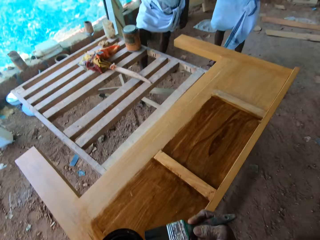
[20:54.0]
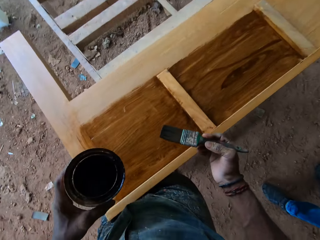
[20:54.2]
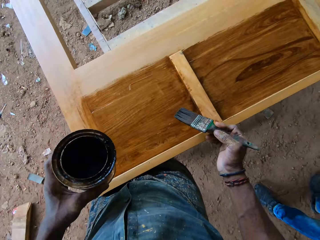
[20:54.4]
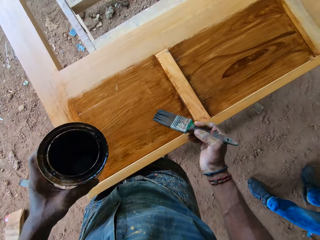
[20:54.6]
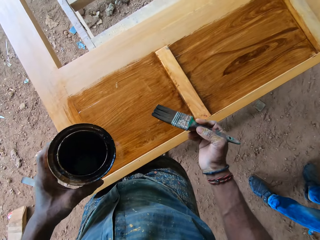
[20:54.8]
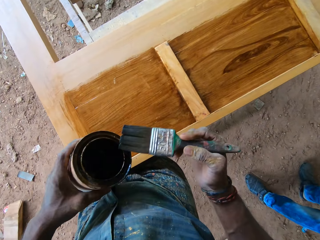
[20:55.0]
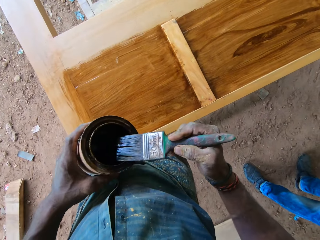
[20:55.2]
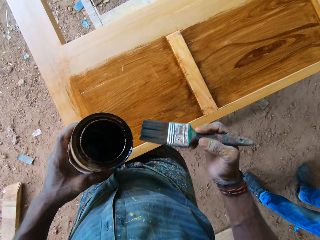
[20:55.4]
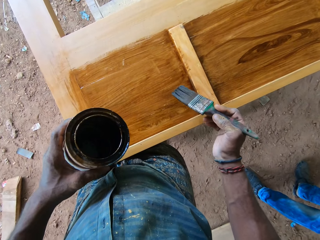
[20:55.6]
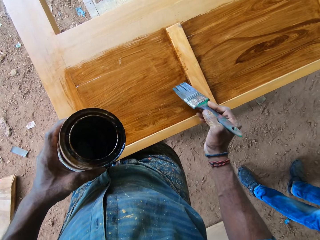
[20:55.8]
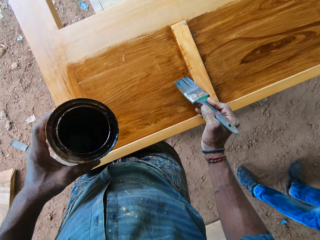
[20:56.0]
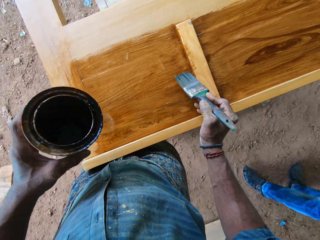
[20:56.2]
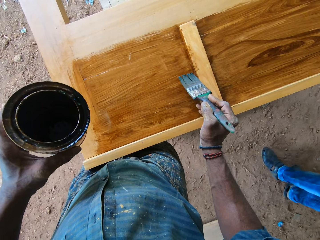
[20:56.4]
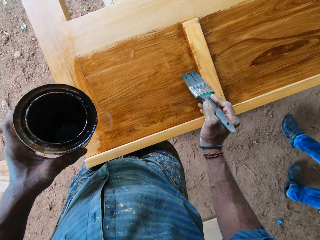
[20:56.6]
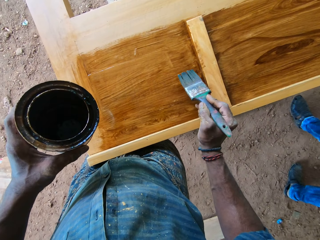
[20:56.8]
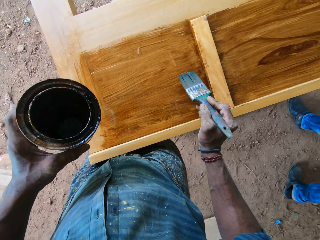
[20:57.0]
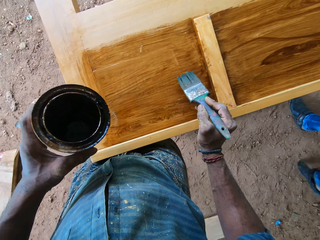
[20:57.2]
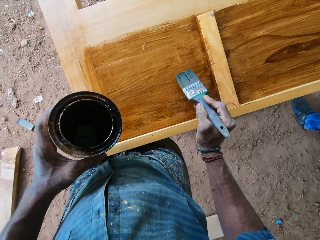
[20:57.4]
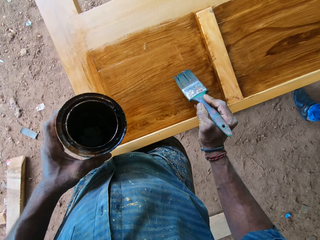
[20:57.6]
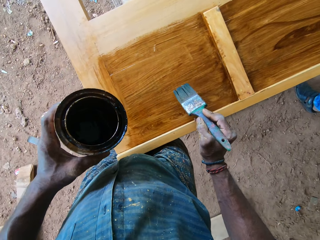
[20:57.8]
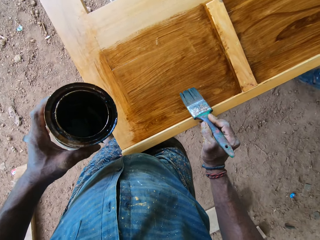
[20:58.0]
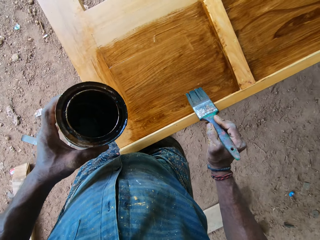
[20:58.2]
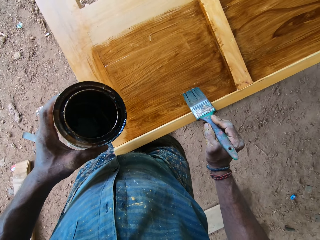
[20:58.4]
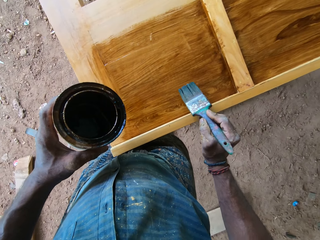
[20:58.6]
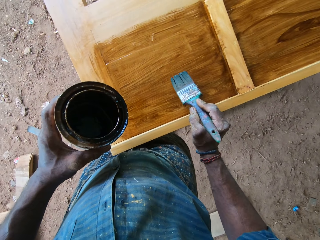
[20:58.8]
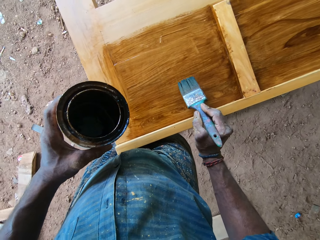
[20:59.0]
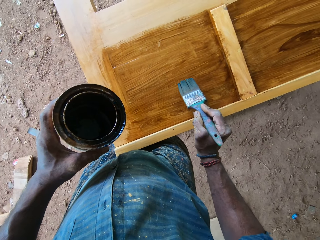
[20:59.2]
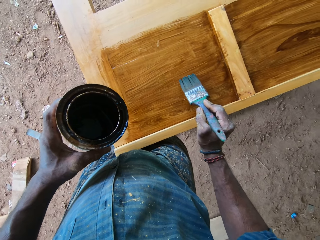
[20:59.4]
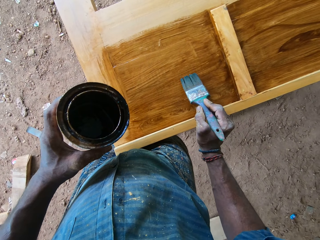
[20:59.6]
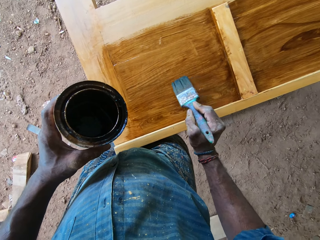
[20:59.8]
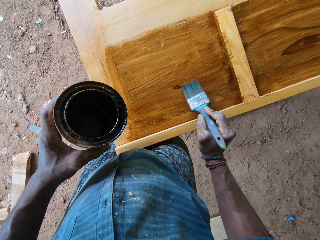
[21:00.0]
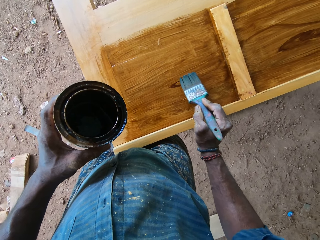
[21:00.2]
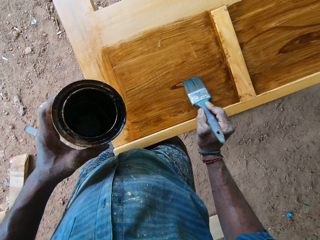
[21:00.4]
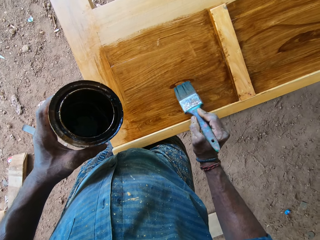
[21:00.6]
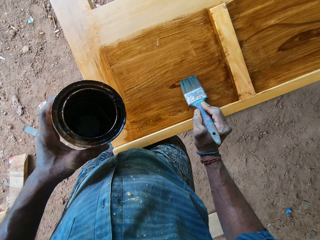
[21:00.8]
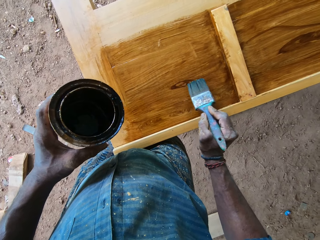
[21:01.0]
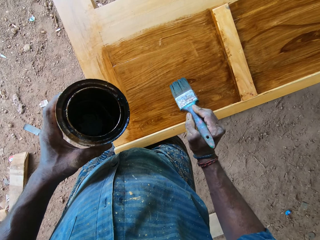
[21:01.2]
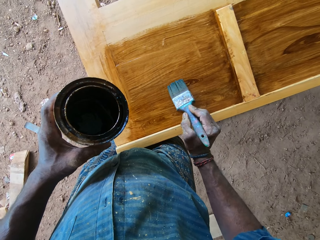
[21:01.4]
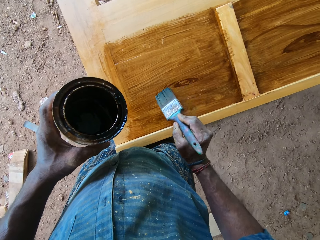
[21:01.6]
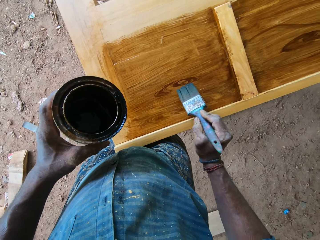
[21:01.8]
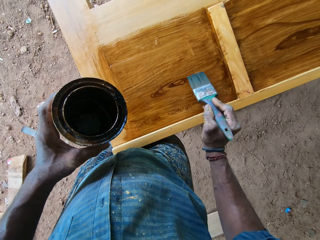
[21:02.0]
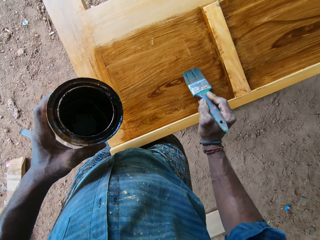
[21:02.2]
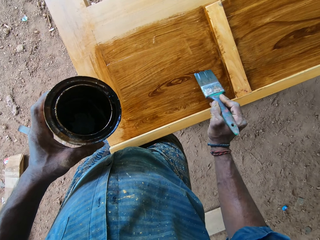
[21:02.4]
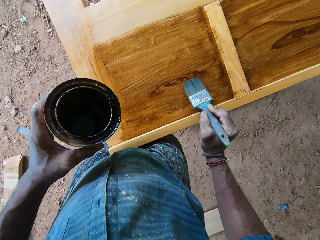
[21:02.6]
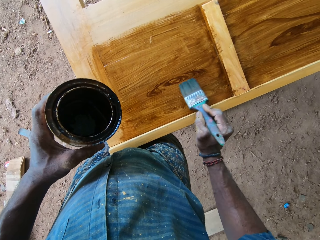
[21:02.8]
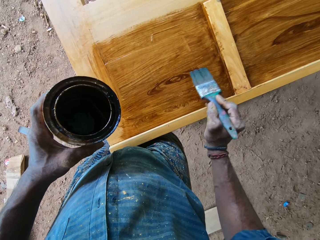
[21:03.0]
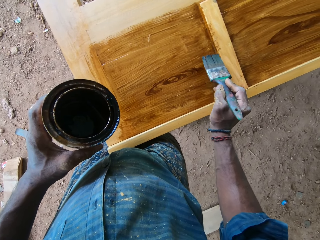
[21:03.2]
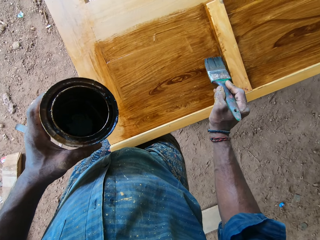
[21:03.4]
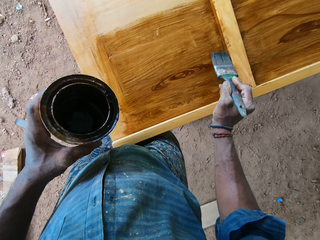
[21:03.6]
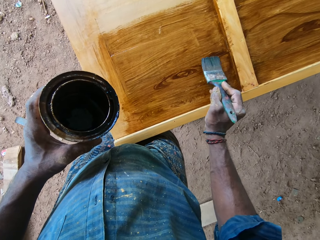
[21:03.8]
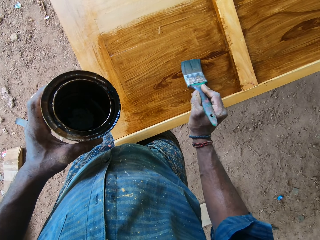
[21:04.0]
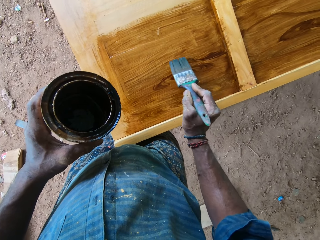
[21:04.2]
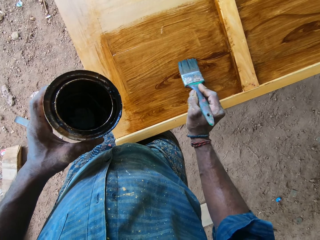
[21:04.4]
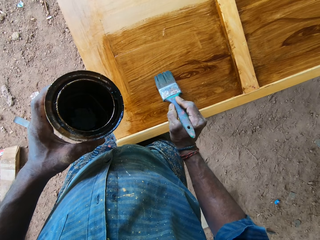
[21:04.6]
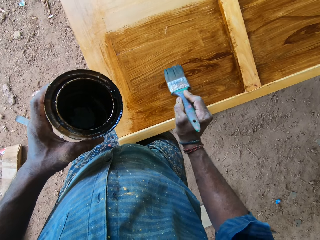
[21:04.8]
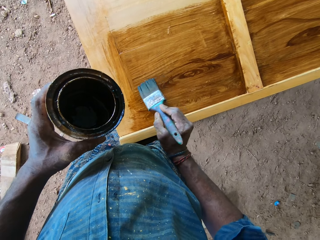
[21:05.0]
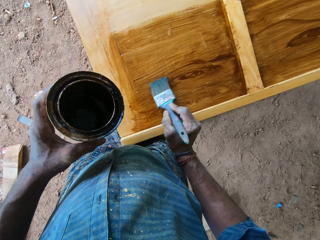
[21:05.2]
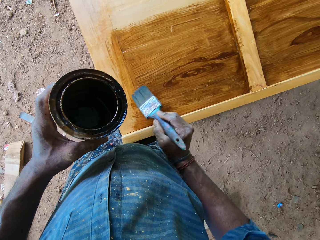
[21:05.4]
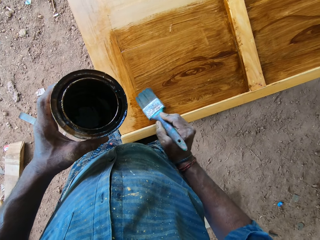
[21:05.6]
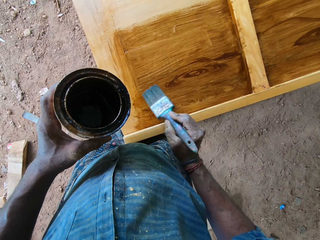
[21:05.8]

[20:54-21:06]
The camera wearer looks around. They hold the brush near the door. They hold the brush on the paint tin. They wipe paint from the brush on the tin edges. They hold the brush on the door. They move around. They paint the door with the paint brush. A person walks around. The camera wearer paints the door with the paint brush.

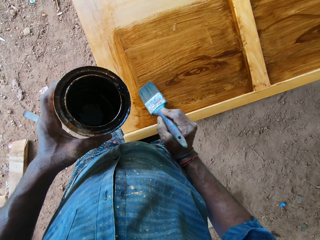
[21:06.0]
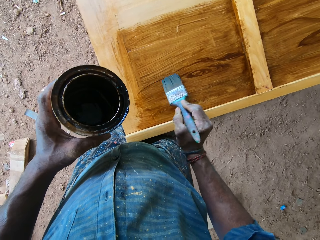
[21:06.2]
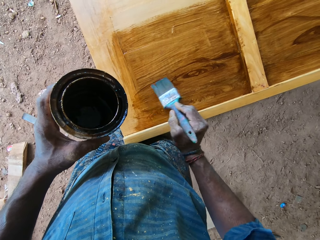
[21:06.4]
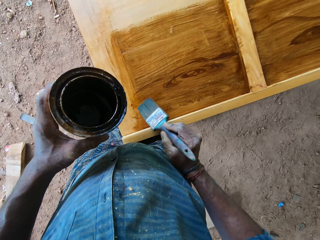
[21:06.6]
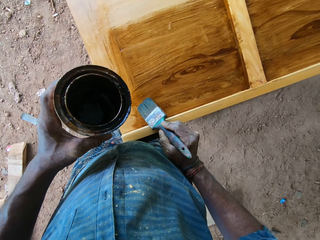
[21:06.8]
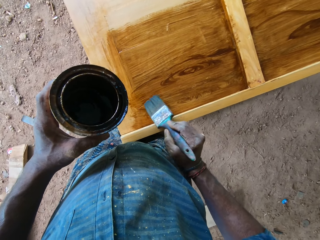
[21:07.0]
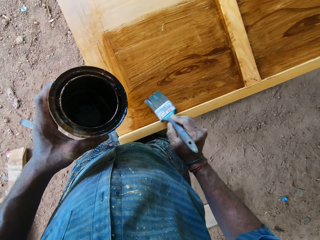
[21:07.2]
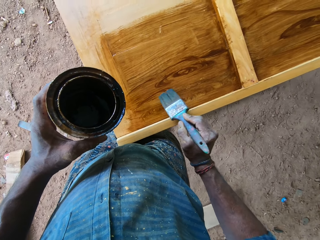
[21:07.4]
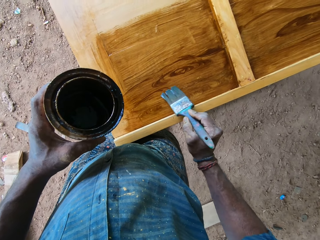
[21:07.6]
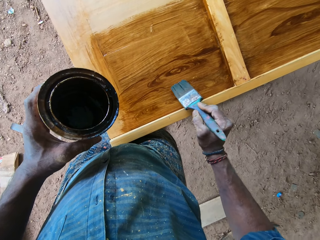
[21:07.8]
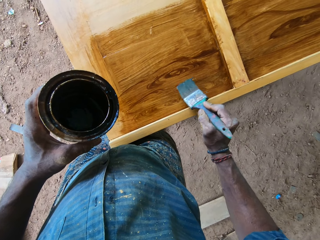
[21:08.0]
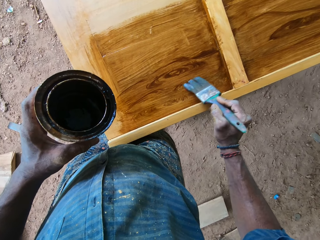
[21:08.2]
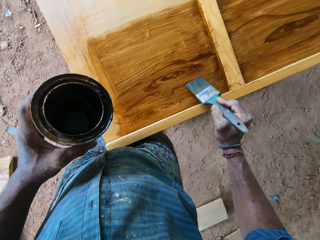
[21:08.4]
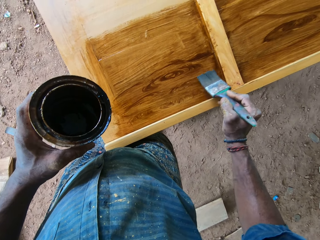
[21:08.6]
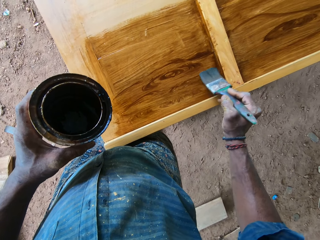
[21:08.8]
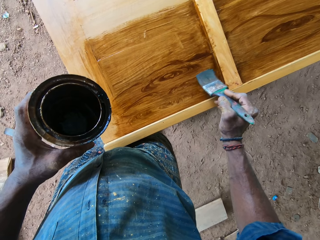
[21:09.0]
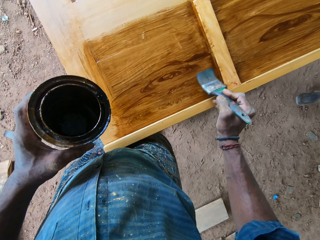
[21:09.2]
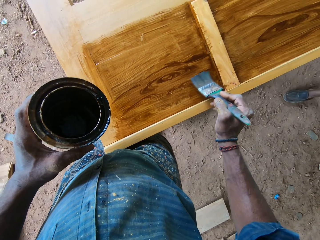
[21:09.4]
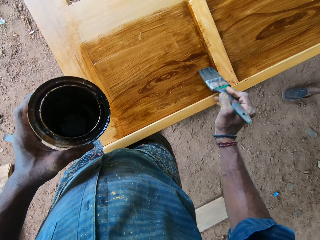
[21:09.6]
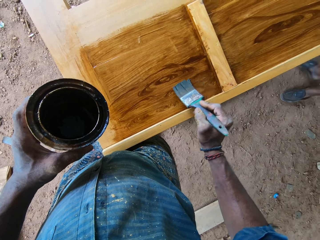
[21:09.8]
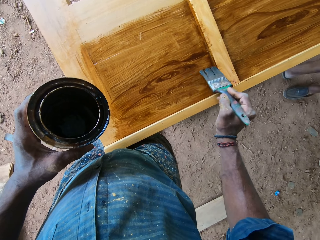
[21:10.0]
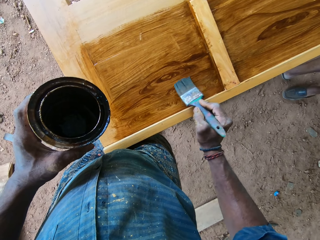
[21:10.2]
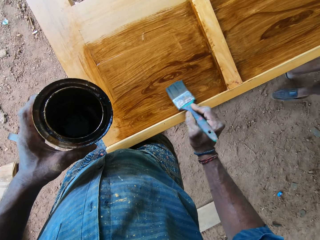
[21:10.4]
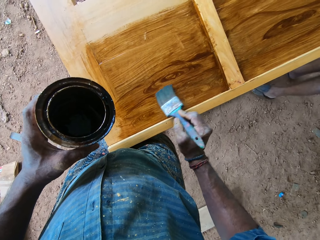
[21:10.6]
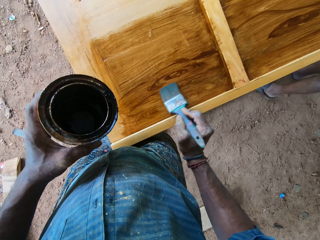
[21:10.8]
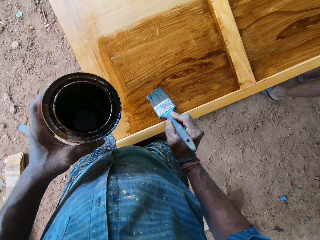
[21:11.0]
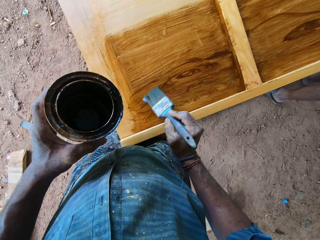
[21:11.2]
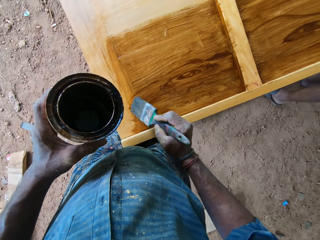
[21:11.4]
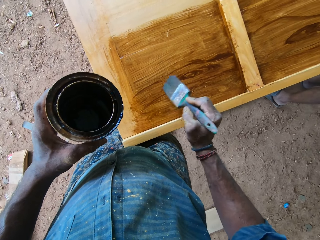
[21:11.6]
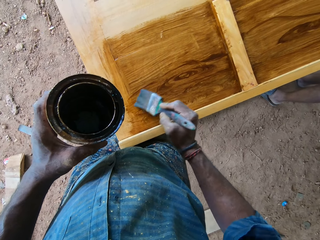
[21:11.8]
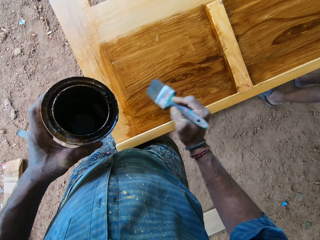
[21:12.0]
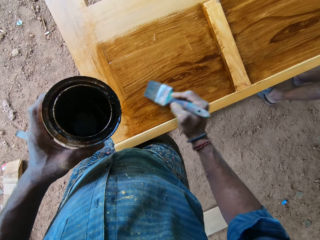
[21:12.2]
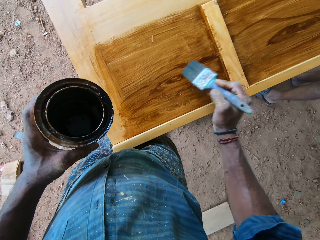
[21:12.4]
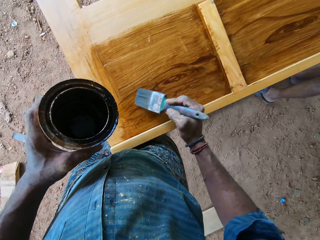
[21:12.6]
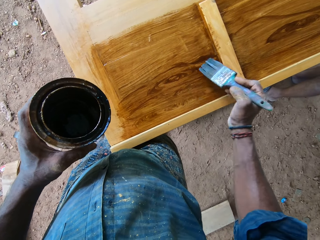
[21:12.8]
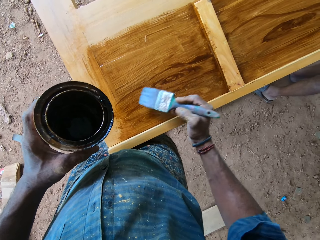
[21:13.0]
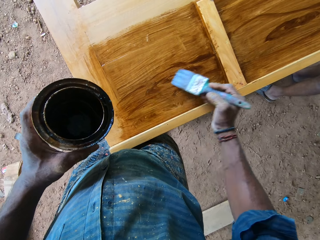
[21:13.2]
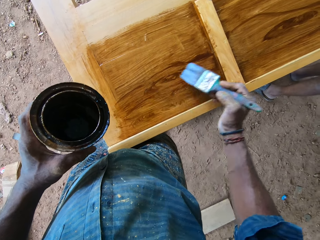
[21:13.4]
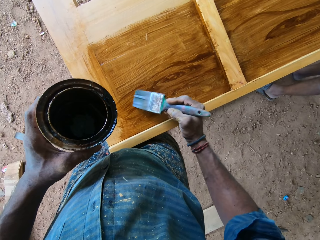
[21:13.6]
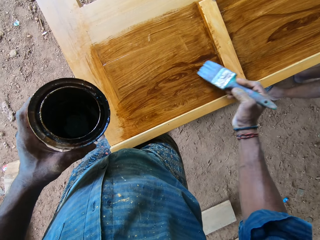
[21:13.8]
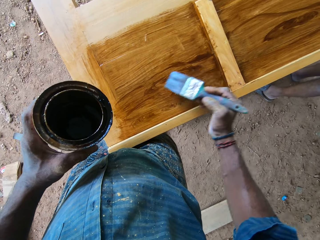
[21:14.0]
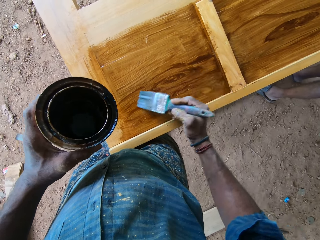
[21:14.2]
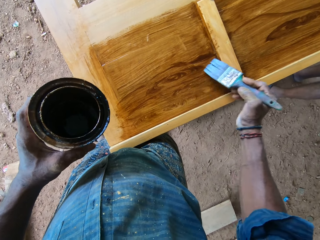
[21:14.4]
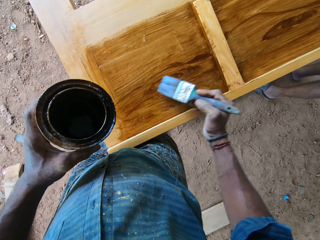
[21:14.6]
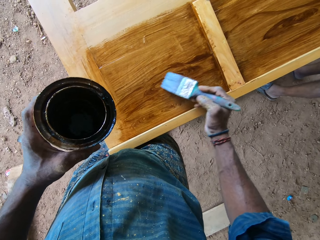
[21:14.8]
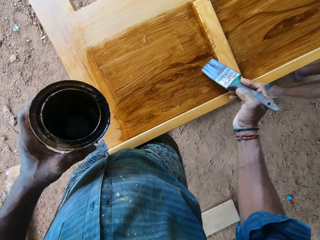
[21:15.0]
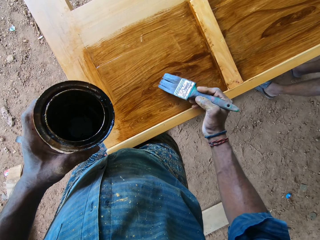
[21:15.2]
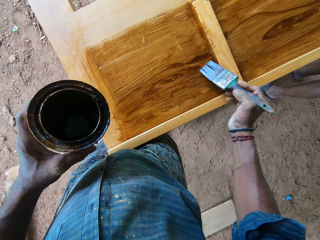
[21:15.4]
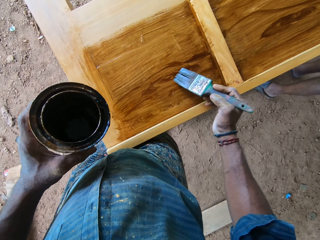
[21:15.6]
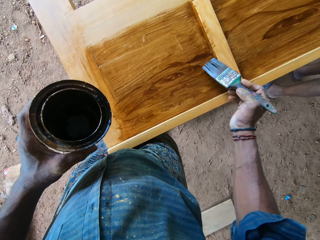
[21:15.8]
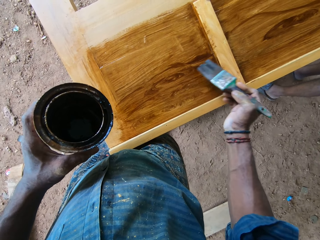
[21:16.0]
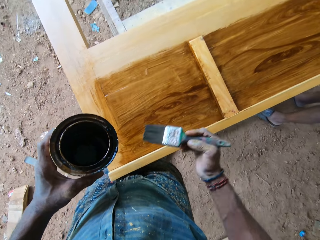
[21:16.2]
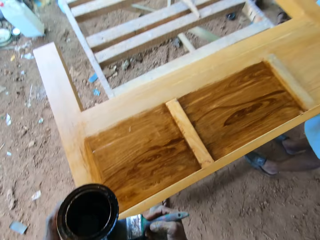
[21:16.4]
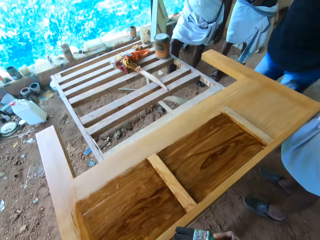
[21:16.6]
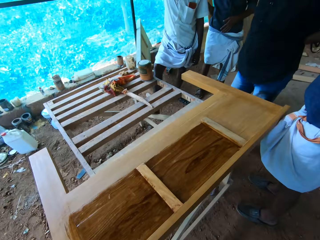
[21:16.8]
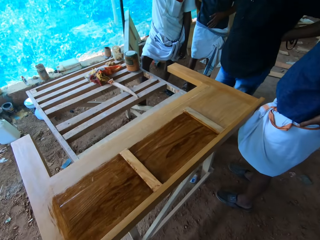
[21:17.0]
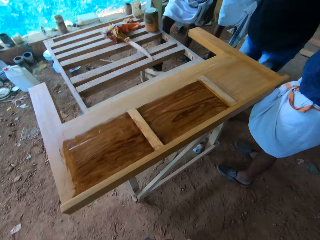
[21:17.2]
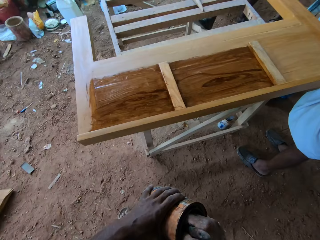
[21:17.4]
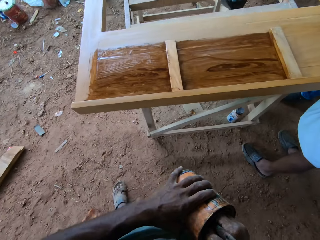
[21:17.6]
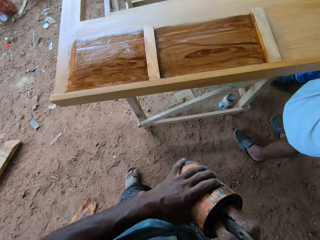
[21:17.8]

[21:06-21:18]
A person walks around near the camera wearer. The camera wearer paints the door with the paint brush. They remove the paint brush from the door. They look around.
